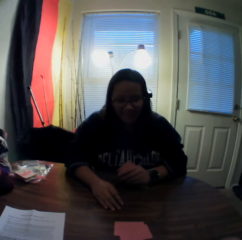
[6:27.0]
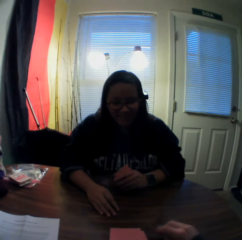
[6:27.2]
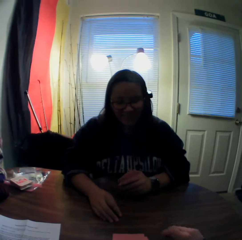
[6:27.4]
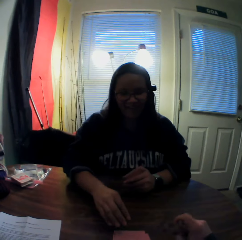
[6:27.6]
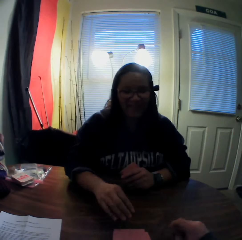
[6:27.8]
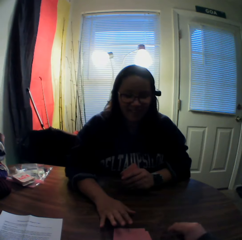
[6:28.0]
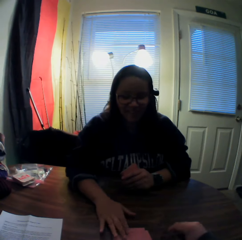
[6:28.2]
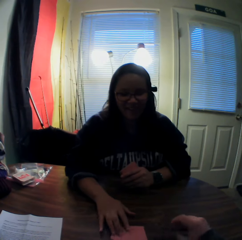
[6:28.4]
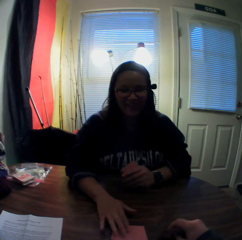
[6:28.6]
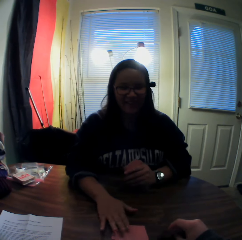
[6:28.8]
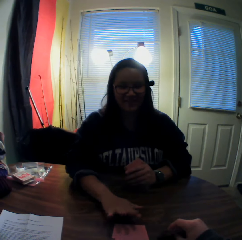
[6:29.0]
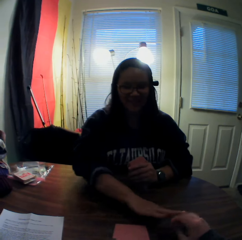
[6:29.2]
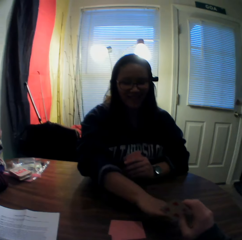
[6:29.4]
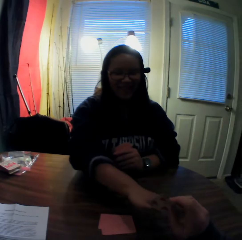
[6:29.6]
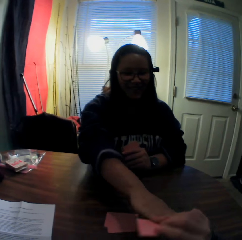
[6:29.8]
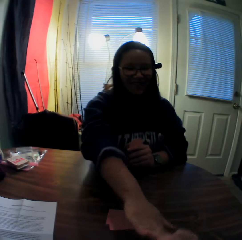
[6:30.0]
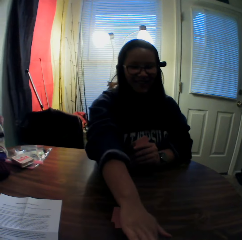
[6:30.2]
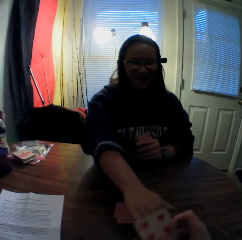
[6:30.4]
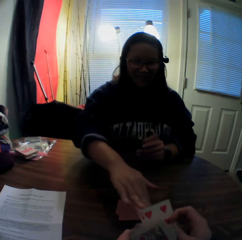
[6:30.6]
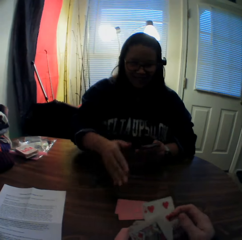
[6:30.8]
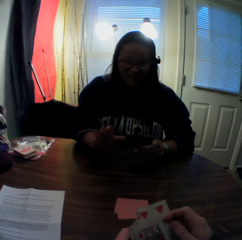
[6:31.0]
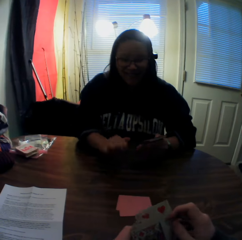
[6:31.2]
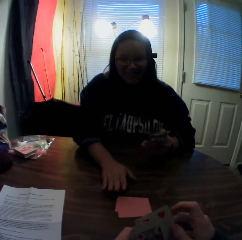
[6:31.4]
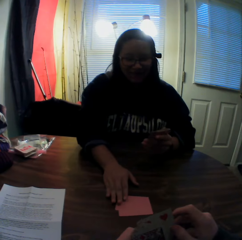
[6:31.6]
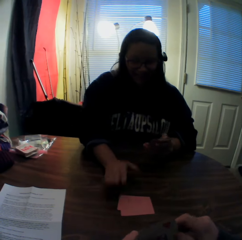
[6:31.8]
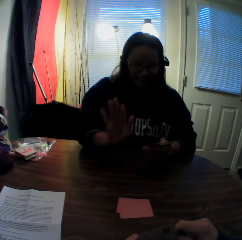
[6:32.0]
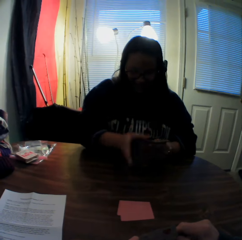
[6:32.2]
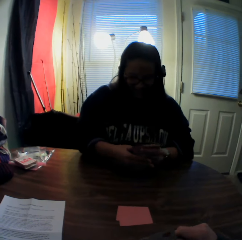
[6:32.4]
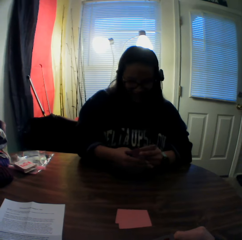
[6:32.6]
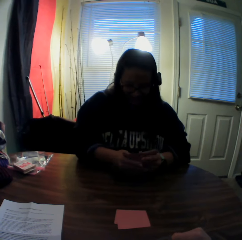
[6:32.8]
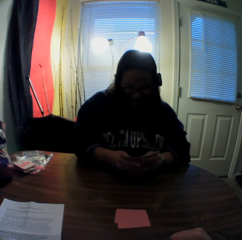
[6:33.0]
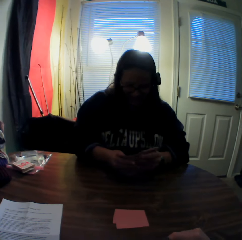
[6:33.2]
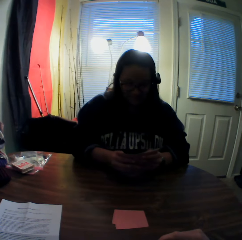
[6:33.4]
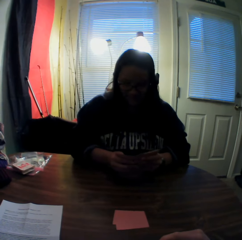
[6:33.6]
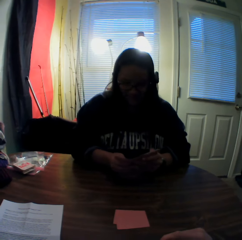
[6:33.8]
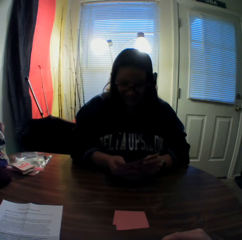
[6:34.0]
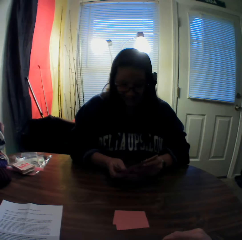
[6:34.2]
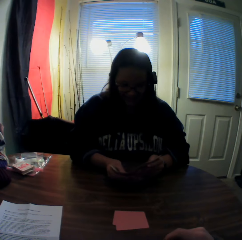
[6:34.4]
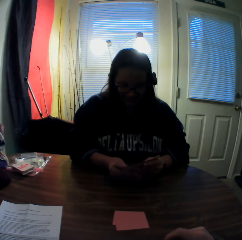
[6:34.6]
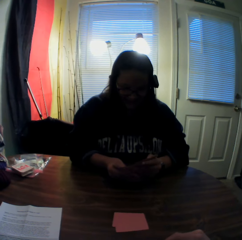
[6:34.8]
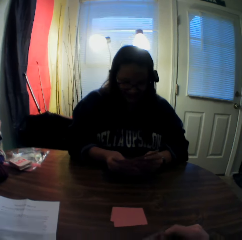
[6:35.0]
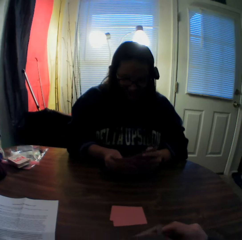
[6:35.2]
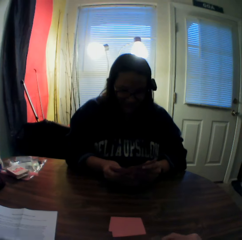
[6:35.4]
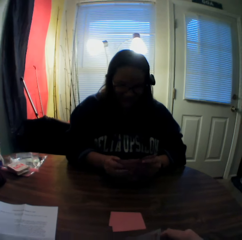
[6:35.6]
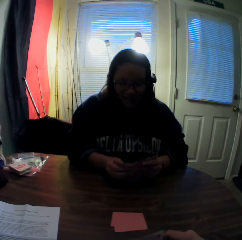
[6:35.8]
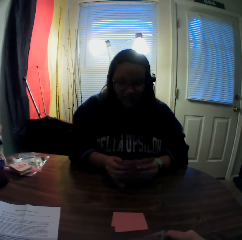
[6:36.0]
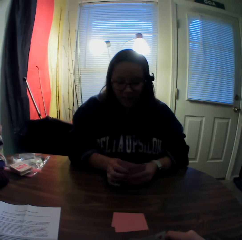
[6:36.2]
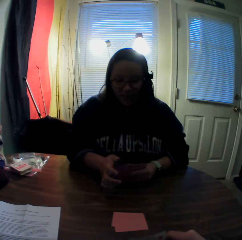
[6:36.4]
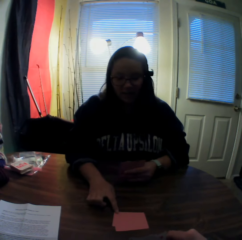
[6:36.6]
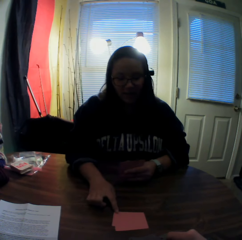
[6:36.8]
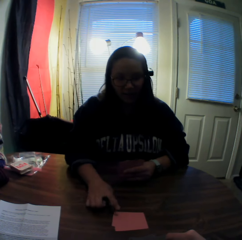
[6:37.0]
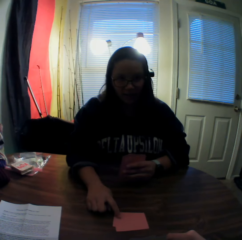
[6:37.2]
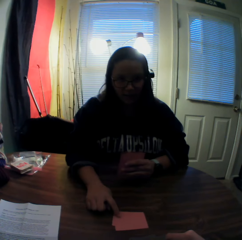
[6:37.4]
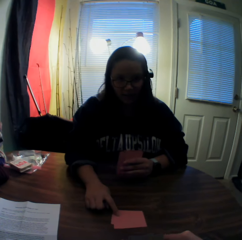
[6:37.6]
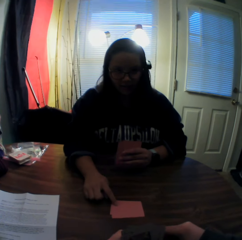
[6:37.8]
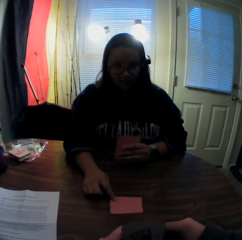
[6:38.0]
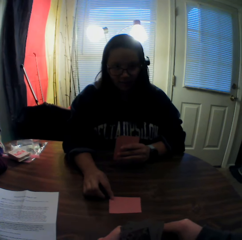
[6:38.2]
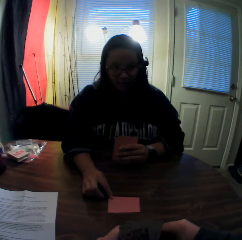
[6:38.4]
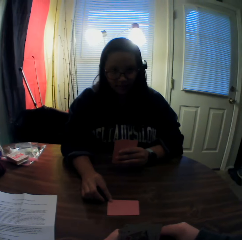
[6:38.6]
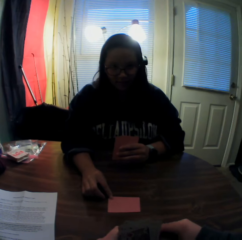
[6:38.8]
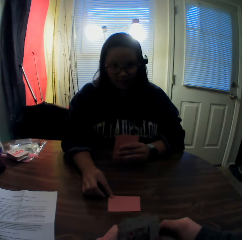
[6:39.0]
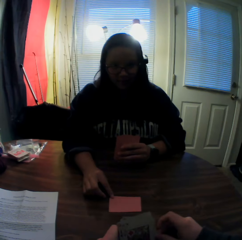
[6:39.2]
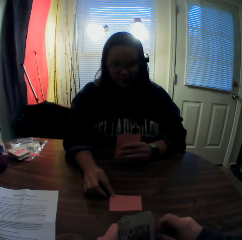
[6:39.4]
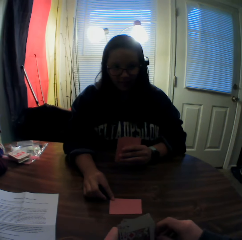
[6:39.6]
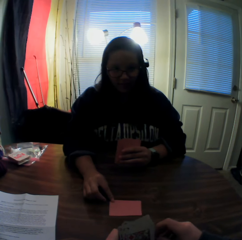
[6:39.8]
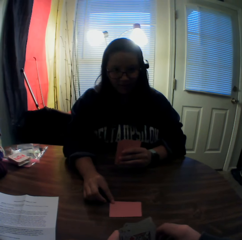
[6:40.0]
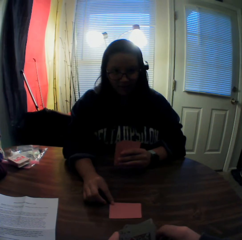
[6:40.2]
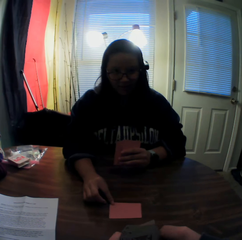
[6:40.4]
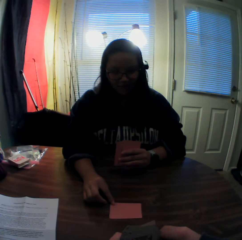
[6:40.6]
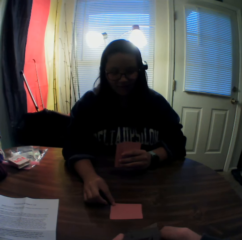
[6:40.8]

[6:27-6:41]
The woman touches a card on the stack of cards on the table with her right hand. She pushes the camera wearer's hand with her right hand. The camera wearer inspects the cards on his hands. He stares at the woman. The woman flips through the stack of cards in her hands. She touches the card on the stack of cards on the table with her right hand. The camera wearer stares at the woman.

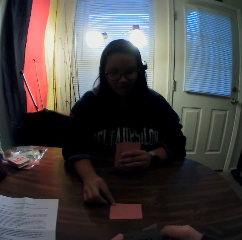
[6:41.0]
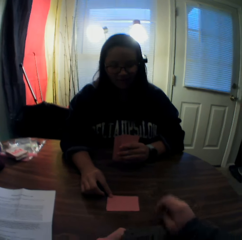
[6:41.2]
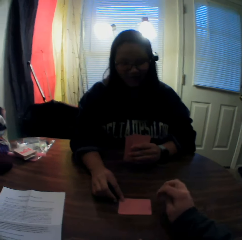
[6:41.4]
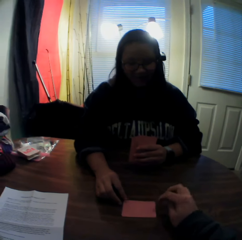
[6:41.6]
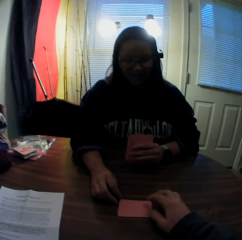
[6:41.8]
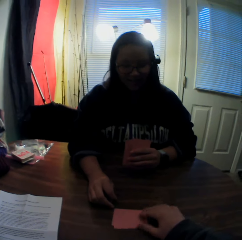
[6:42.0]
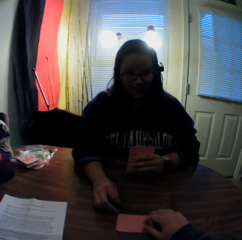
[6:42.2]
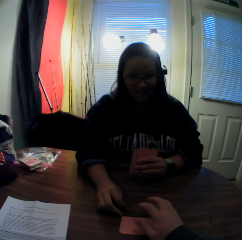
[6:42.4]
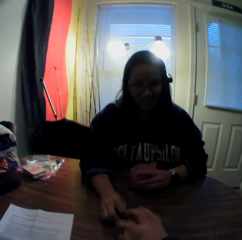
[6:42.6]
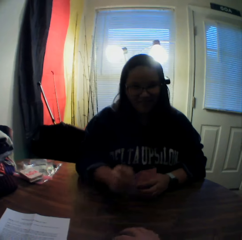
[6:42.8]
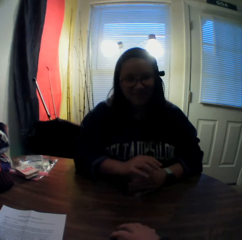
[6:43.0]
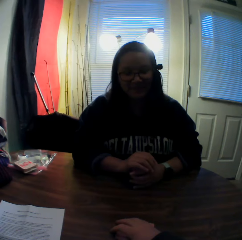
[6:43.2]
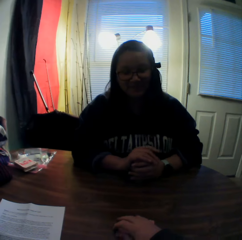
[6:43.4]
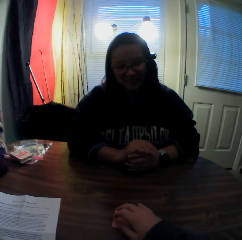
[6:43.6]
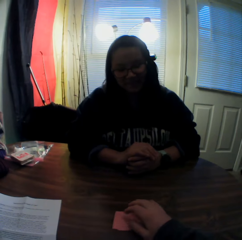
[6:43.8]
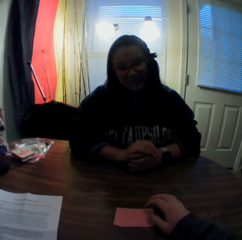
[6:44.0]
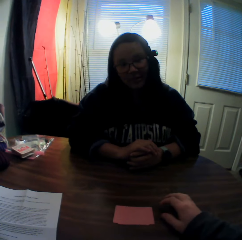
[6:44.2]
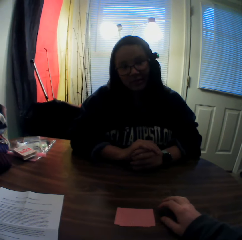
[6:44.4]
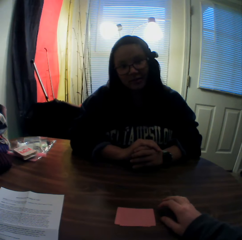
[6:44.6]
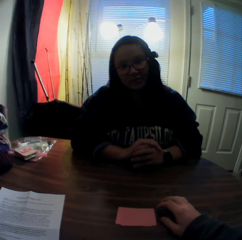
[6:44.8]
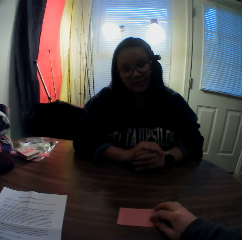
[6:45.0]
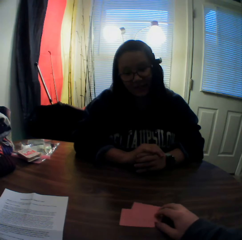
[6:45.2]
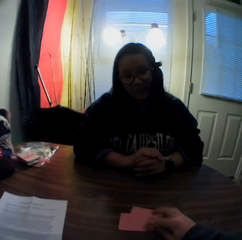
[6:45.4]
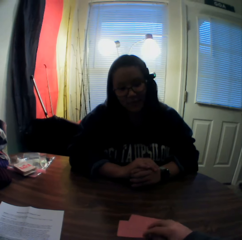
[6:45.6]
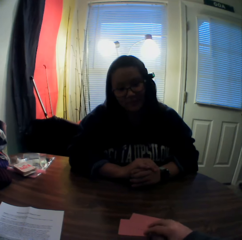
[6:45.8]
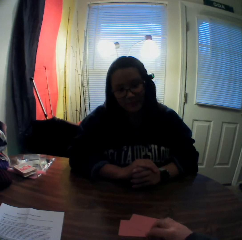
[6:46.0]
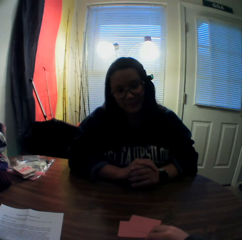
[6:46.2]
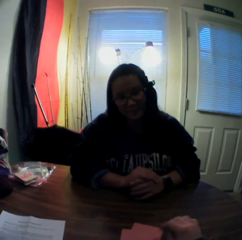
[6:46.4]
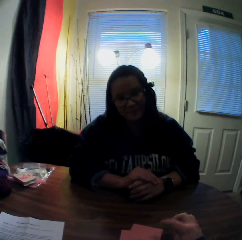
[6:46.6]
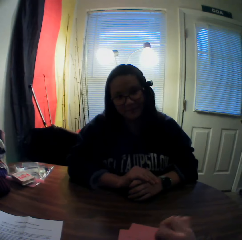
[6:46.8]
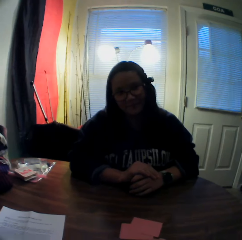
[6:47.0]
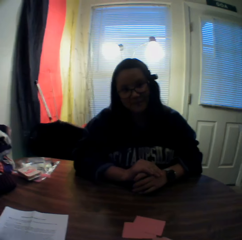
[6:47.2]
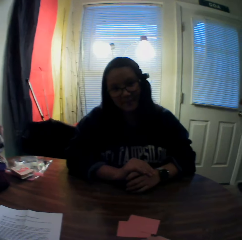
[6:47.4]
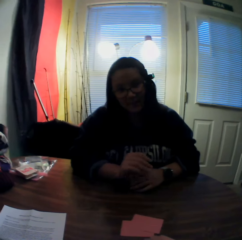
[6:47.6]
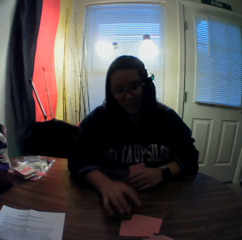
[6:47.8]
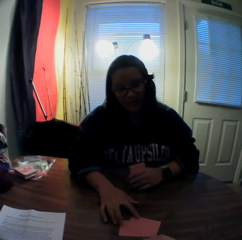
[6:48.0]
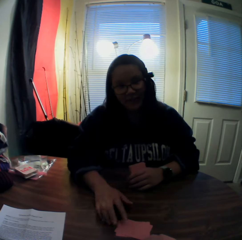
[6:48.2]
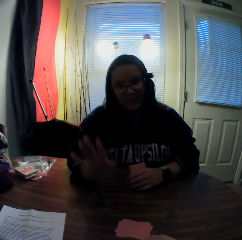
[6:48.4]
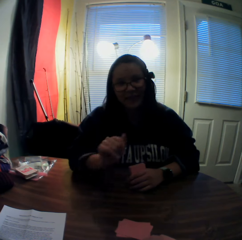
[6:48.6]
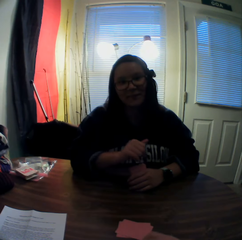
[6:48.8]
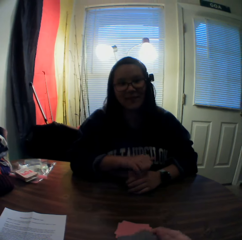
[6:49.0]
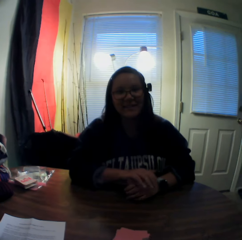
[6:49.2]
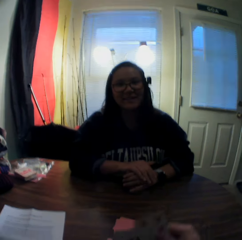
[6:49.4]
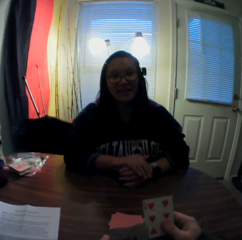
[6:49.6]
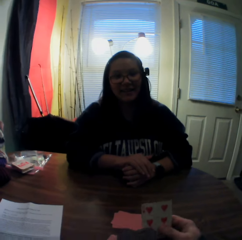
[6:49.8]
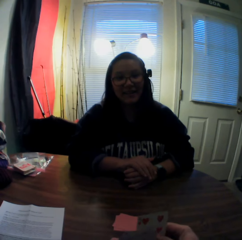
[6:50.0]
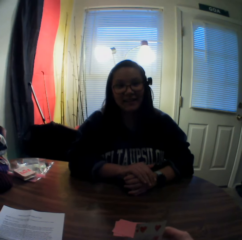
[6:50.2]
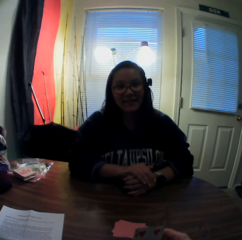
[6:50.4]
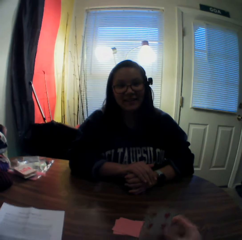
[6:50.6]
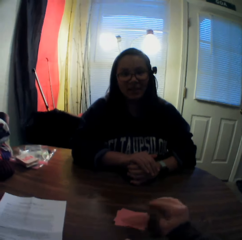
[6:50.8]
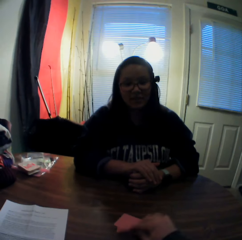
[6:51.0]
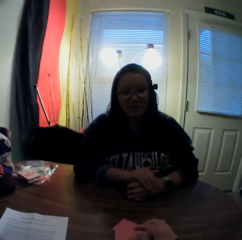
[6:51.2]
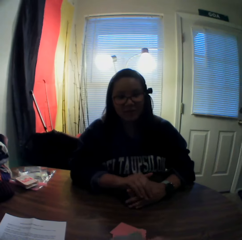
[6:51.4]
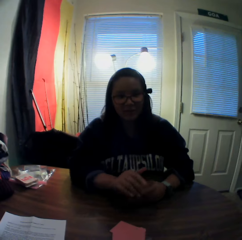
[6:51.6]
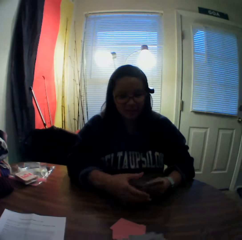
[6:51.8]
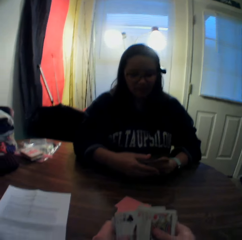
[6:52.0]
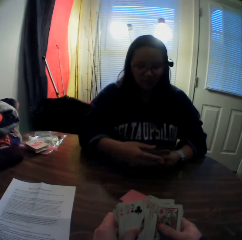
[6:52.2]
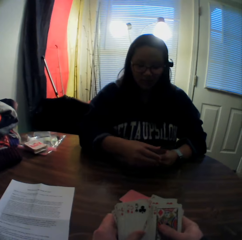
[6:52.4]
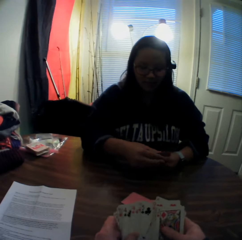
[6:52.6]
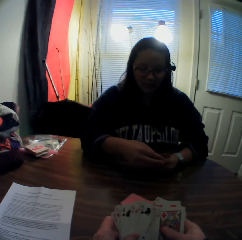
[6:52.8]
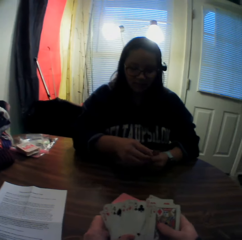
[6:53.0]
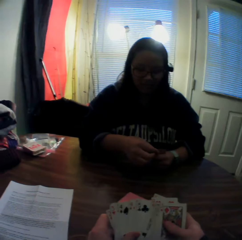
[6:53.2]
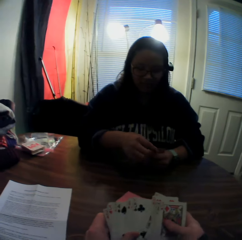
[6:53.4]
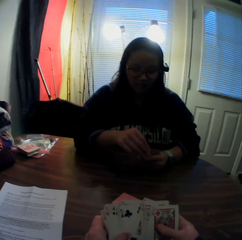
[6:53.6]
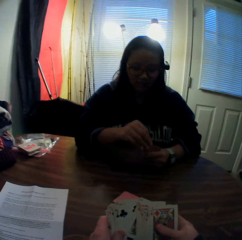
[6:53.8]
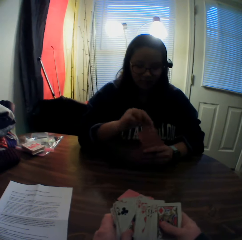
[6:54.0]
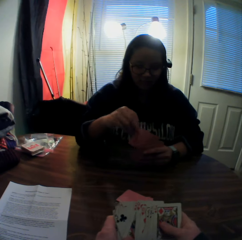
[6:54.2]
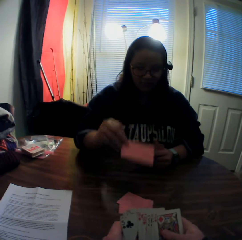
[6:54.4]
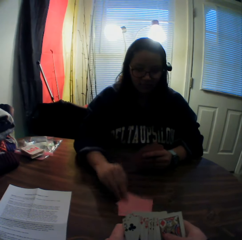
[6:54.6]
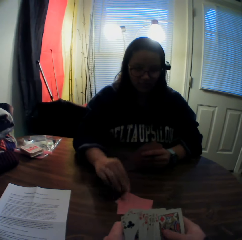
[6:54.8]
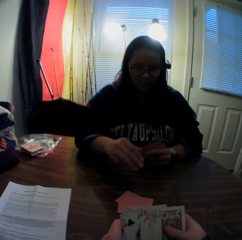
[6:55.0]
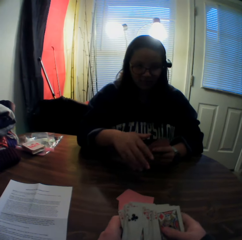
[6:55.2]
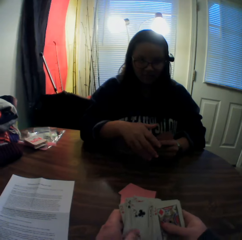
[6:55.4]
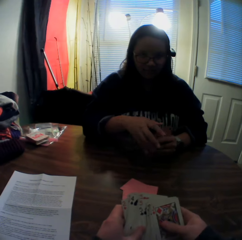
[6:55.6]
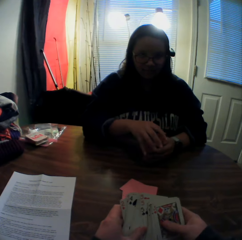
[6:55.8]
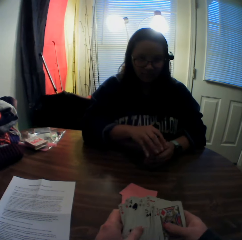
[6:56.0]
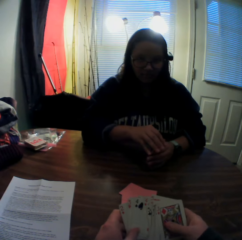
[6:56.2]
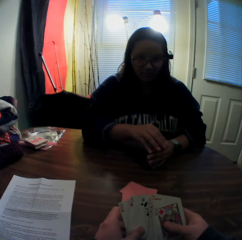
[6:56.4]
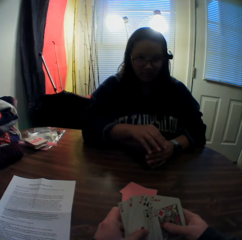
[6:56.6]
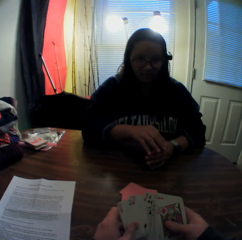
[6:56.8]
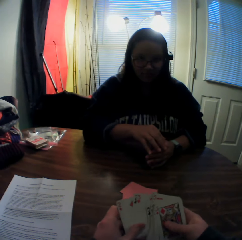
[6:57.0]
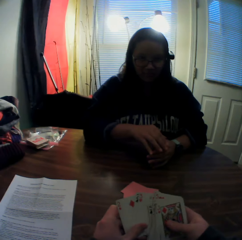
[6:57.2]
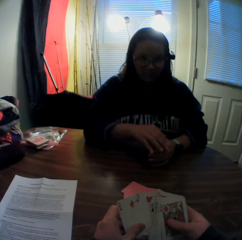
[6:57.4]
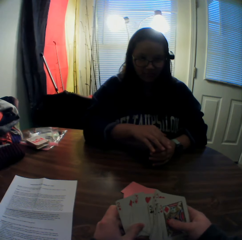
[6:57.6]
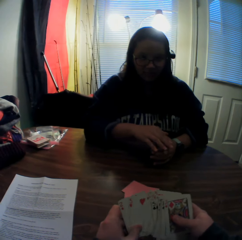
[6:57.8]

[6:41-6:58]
The camera wearer touches the card on the stack of cards on the table with his right hand. He places his right hand onto the table. He moves the cards with his right hand. The woman touches the card on the stack of cards on the table with her right hand. The camera wearer picks a card from the stack of cards in his hands with his right hand. He stares at the woman. He places the card onto the stack of cards on the table. He inspects the cards on his hands. He flips through the stack of cards in his hands. The woman picks a card from the stack of cards in her hands with her right hand. She places the card onto the stack of cards on the table. The camera wearer stares at the woman.
